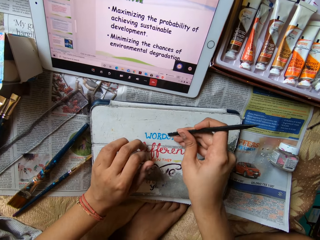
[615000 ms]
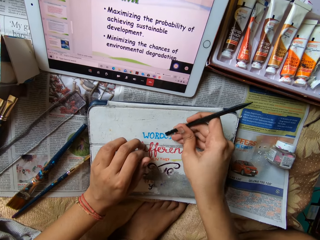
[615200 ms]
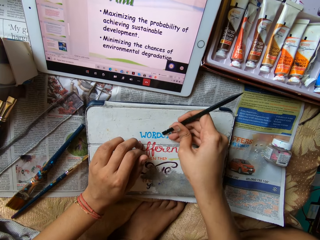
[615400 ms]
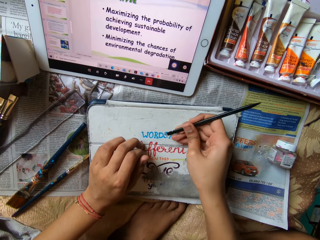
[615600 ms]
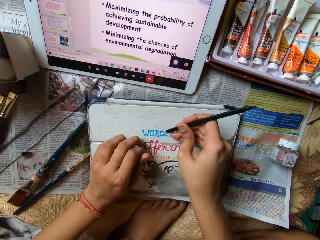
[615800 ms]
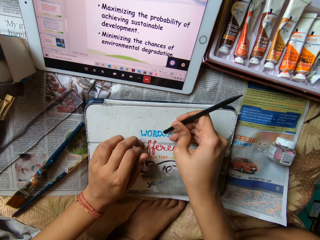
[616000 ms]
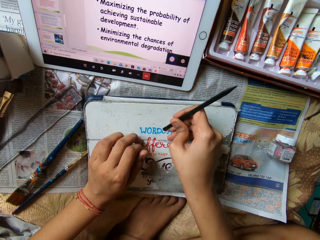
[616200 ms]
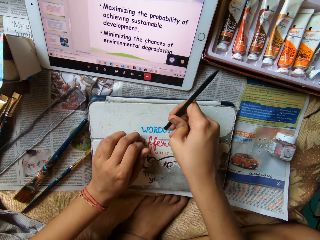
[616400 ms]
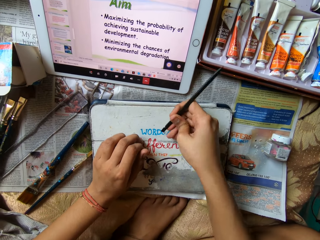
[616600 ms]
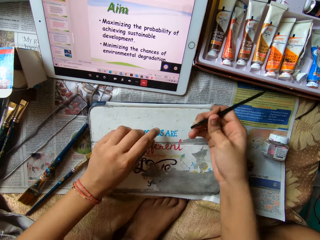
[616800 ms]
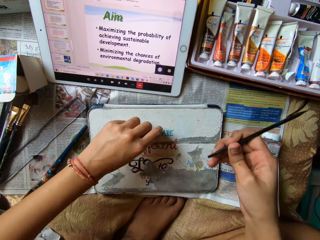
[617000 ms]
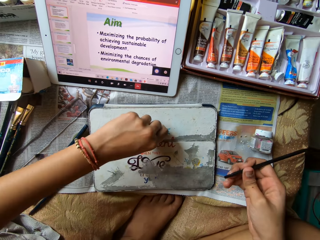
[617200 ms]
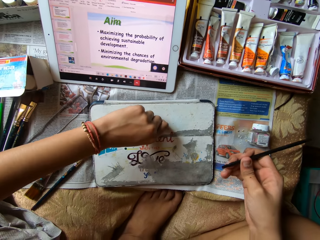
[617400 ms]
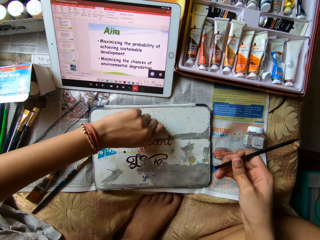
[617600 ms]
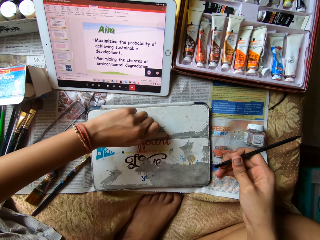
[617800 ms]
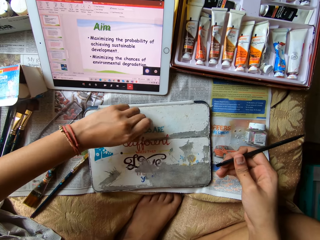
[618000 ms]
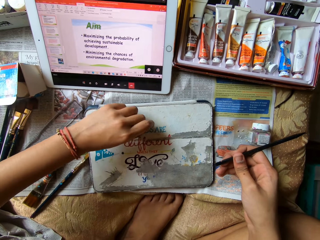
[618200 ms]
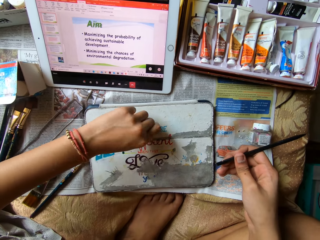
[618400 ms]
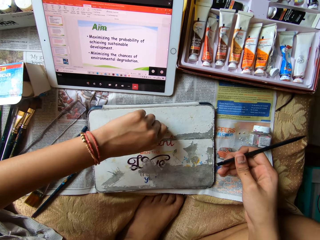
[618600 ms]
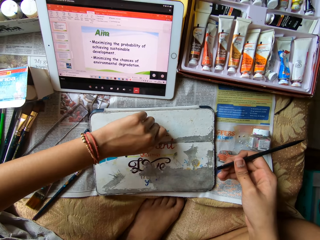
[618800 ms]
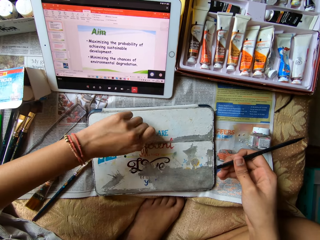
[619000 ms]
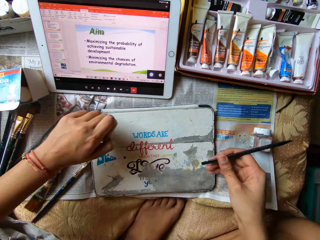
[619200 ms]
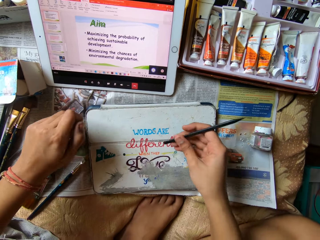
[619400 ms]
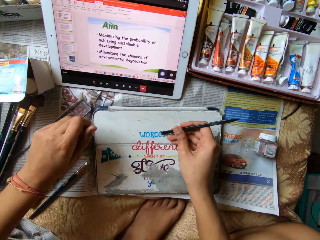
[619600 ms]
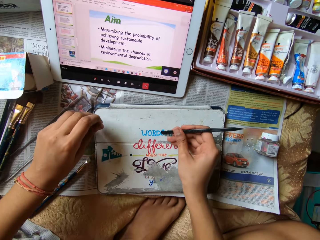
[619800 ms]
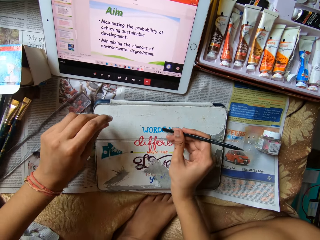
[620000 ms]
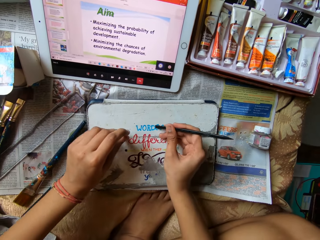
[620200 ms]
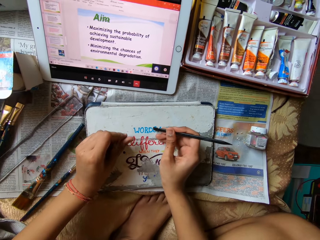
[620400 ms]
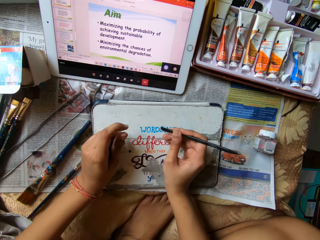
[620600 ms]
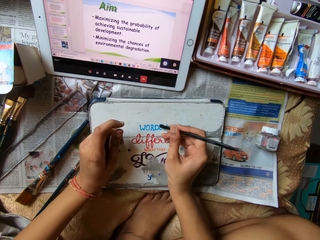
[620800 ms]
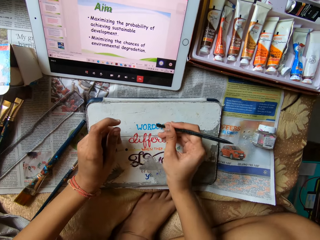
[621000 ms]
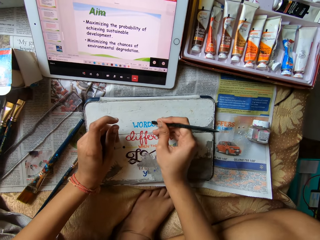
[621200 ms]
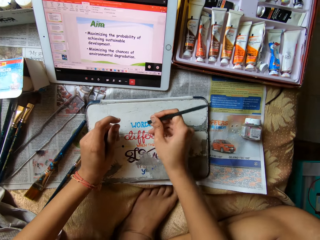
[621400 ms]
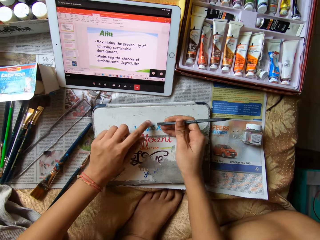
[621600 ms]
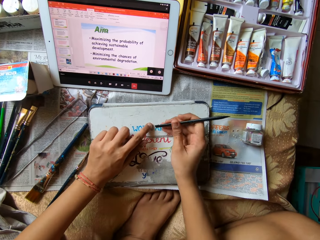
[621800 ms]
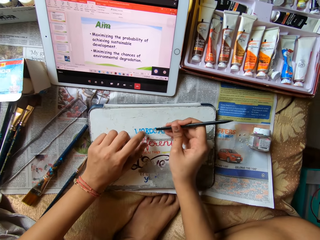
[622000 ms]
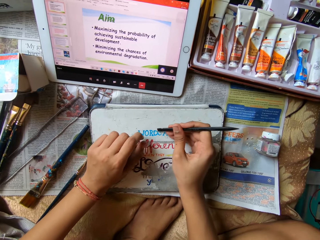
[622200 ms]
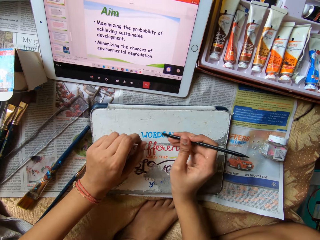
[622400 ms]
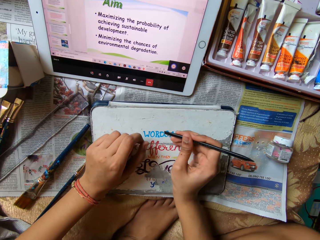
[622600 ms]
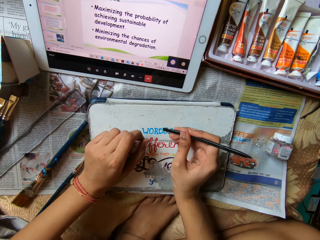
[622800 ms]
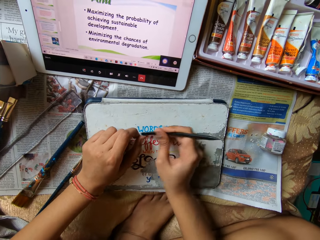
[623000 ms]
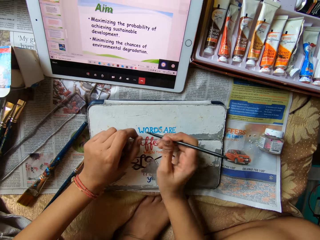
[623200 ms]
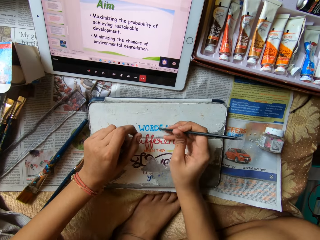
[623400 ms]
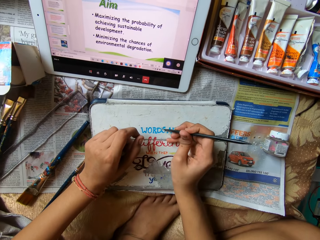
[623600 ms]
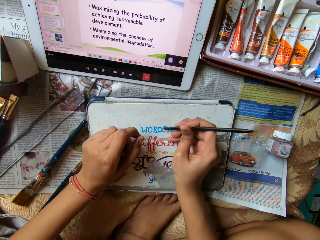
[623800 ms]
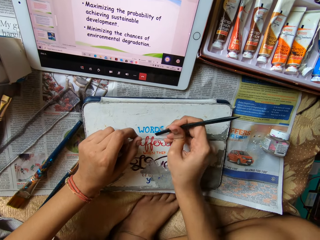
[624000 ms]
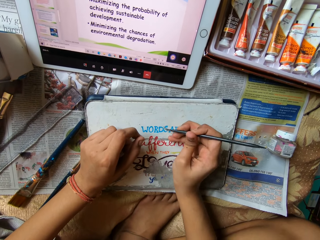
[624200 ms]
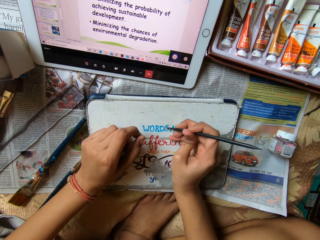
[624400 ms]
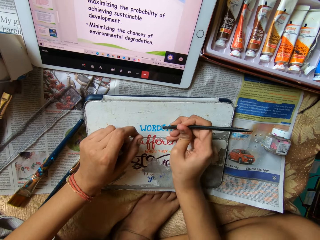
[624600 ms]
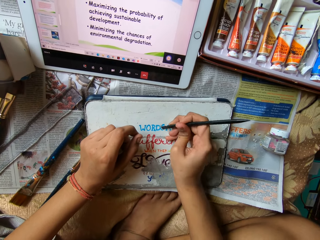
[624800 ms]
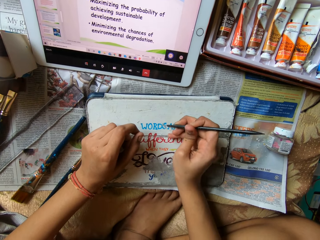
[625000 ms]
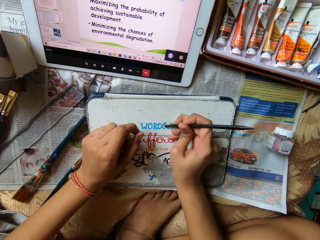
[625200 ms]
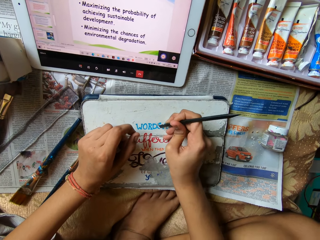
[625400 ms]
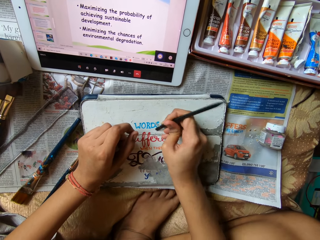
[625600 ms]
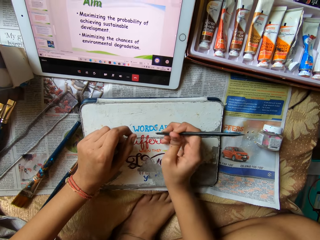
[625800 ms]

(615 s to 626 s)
The camera wearer scrapes the tablet case with the file in her right hand. She peels the tablet case with her left hand. She removes something with the left hand. She scrapes the tablet case with the file in her right hand. She removes something on the tablet cover with the pencil. She wipes the tablet case with her left hand. She scrapes the tablet case with the file in her right hand.

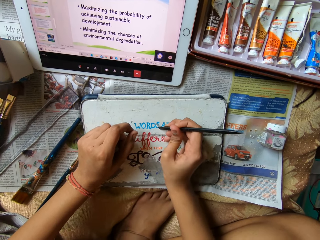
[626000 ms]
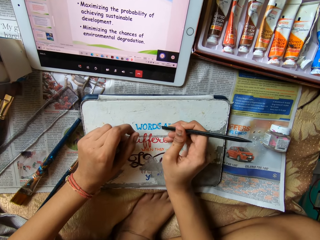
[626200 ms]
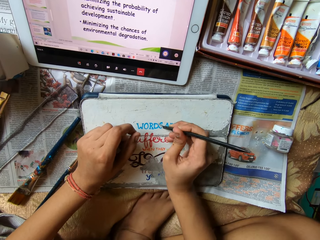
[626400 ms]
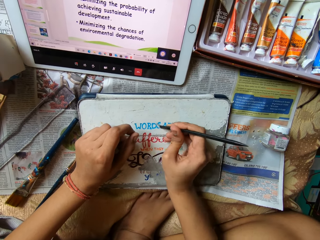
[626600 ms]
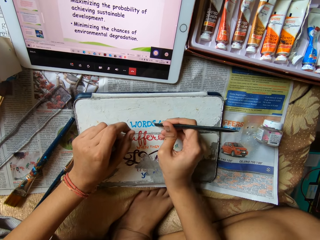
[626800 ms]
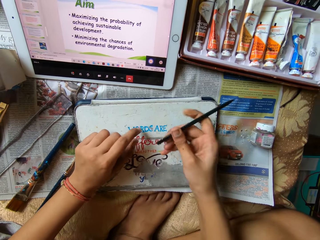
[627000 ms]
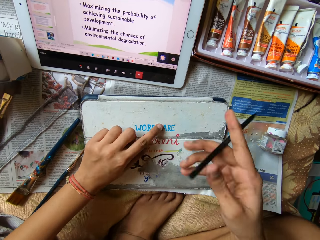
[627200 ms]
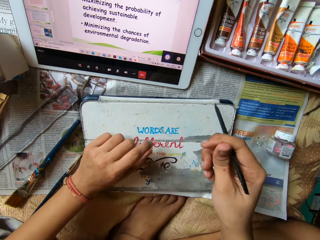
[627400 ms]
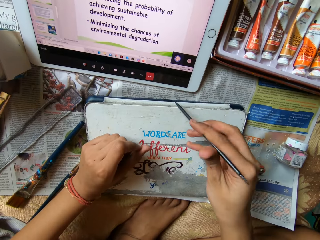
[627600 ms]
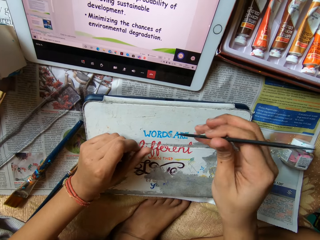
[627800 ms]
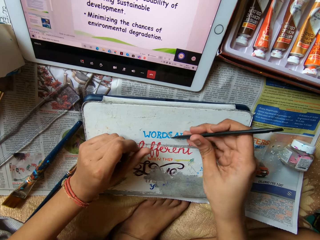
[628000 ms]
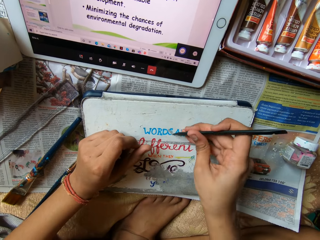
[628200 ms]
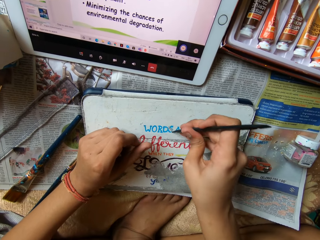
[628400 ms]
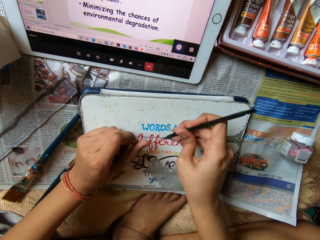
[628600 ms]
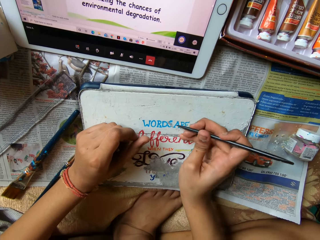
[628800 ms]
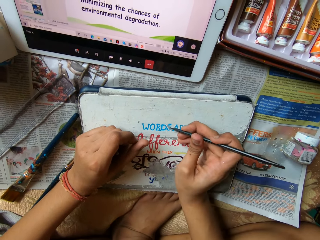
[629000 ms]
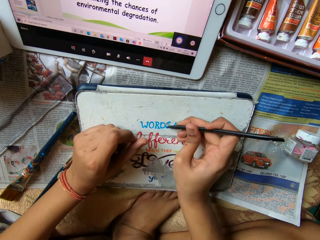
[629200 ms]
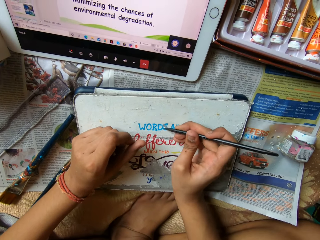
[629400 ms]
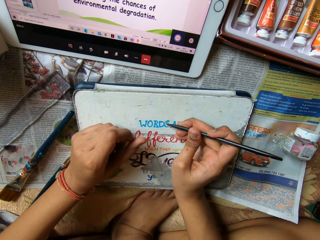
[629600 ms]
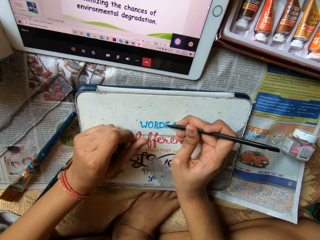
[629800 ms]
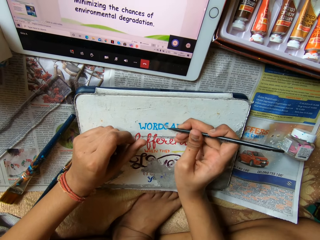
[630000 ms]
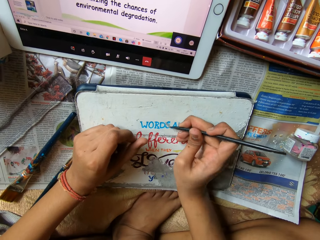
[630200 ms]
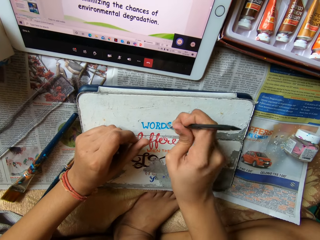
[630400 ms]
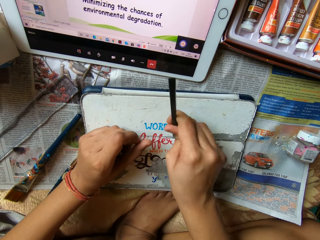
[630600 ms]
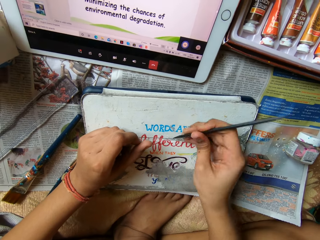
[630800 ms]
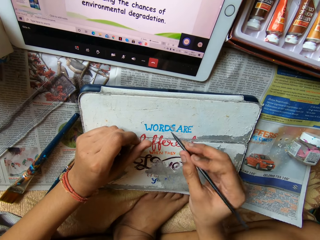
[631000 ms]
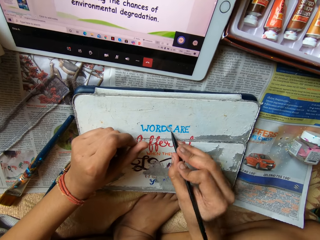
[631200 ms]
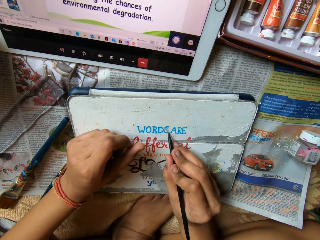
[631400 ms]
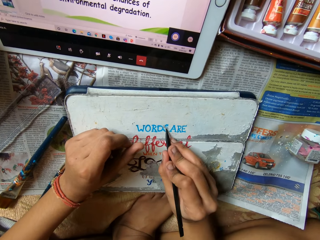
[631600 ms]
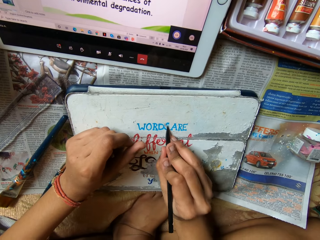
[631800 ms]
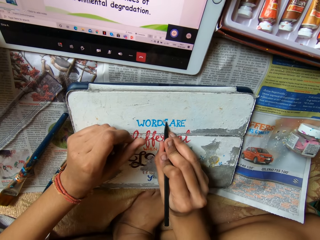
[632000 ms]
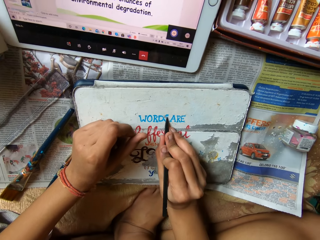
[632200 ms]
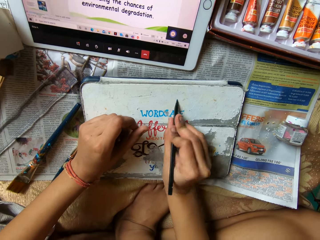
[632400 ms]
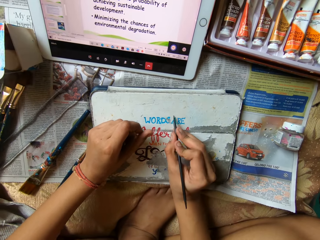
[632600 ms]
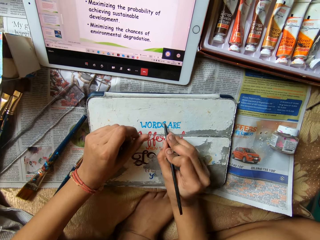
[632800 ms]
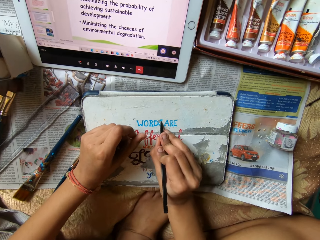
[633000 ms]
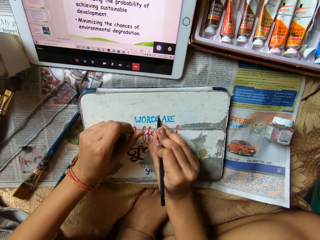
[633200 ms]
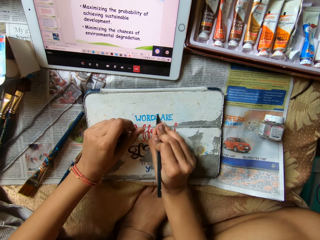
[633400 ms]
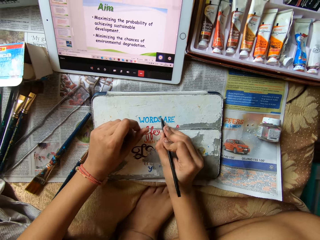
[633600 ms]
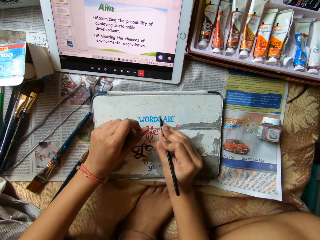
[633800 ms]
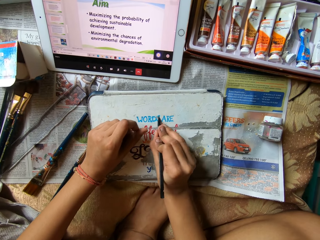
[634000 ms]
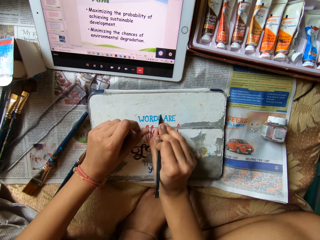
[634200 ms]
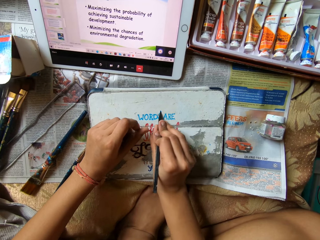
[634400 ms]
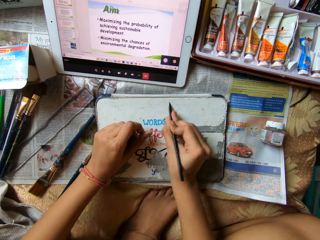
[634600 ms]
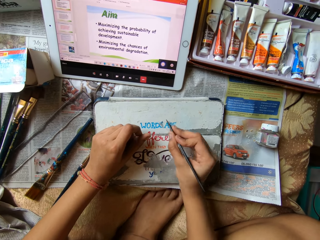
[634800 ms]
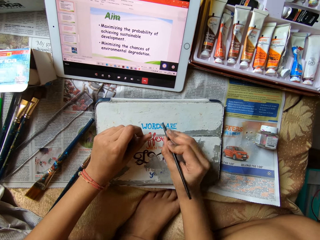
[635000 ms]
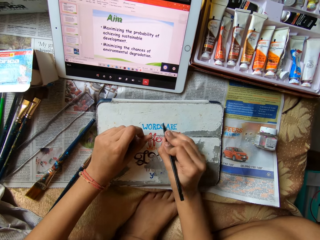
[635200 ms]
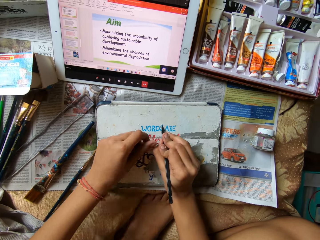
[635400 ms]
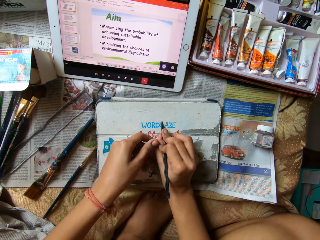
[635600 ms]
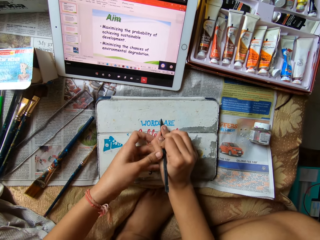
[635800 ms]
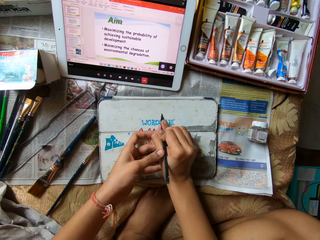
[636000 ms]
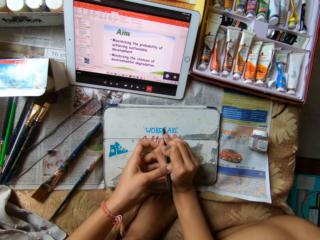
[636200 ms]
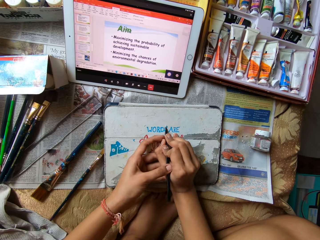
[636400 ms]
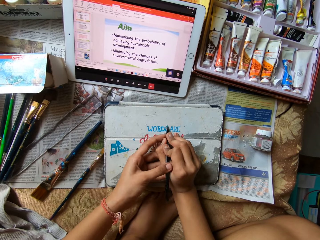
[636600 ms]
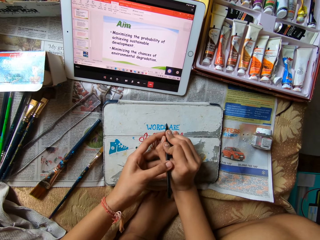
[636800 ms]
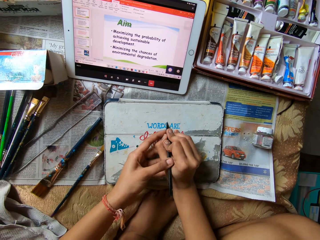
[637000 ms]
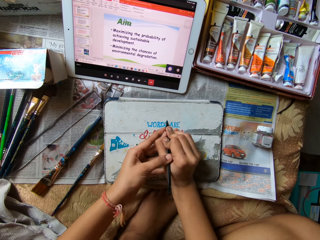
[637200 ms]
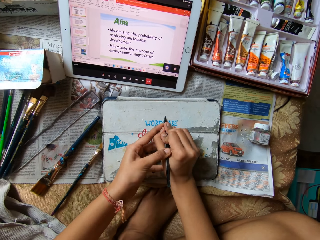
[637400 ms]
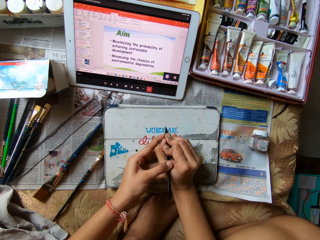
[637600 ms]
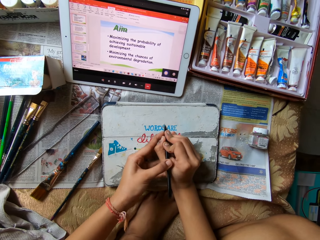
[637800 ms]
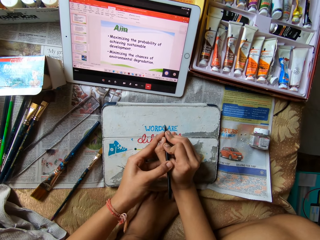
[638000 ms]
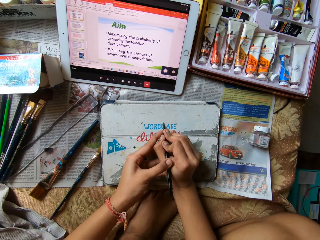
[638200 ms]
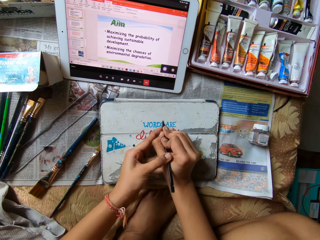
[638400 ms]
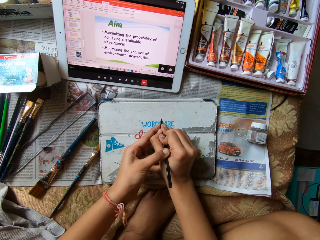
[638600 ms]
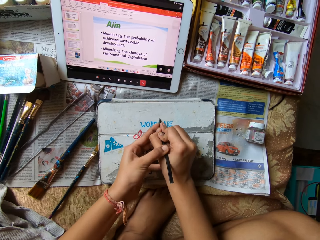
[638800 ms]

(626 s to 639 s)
The camera wearer wipes the tablet case with her left hand. She scrapes the tablet case with the file in her right hand. She scrapes the tablet case with the file in both her hands.
